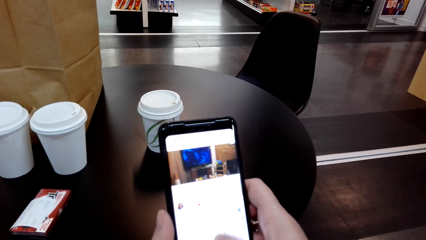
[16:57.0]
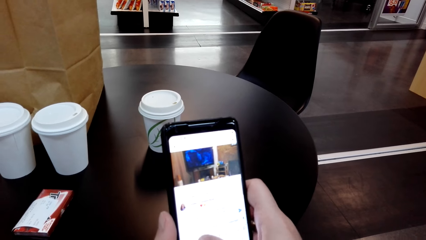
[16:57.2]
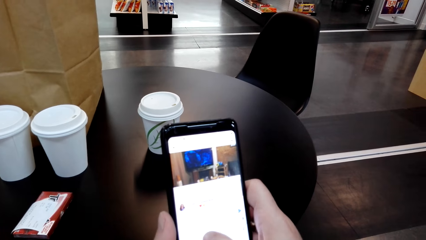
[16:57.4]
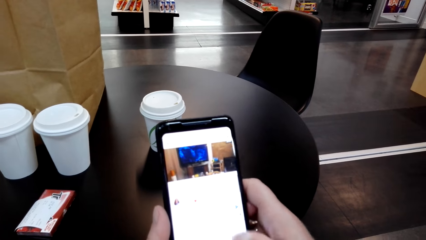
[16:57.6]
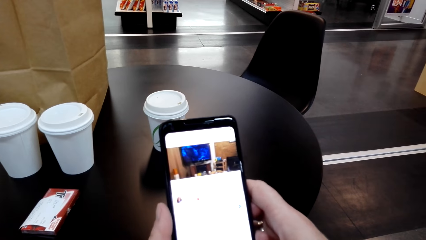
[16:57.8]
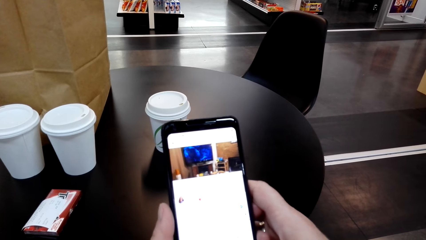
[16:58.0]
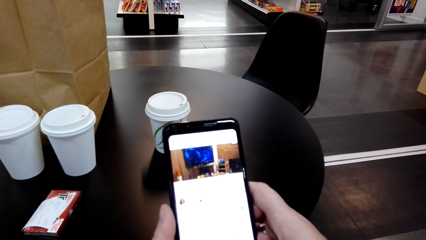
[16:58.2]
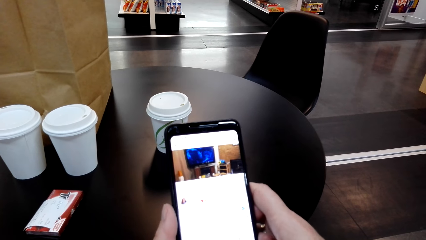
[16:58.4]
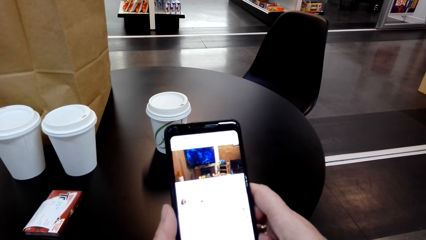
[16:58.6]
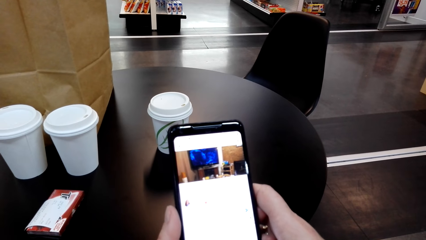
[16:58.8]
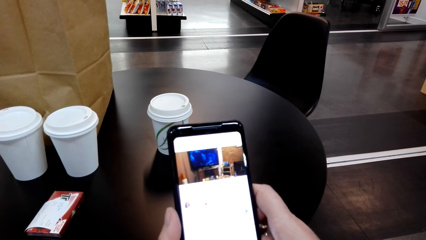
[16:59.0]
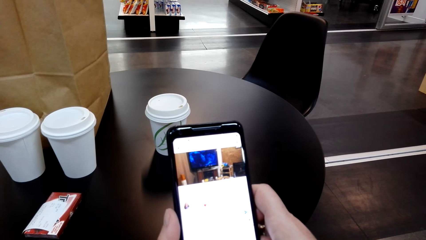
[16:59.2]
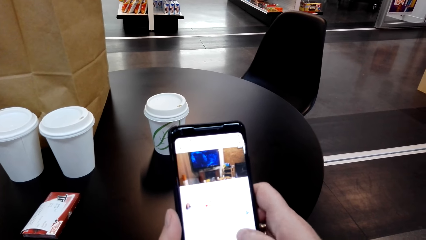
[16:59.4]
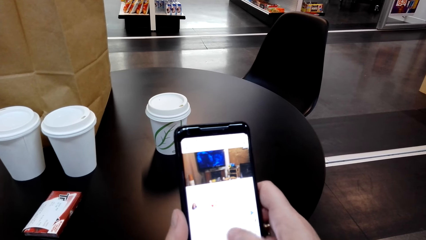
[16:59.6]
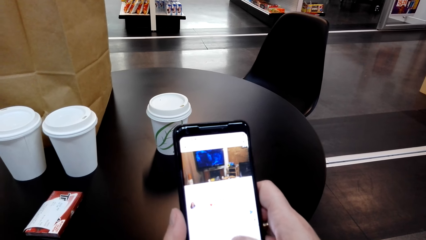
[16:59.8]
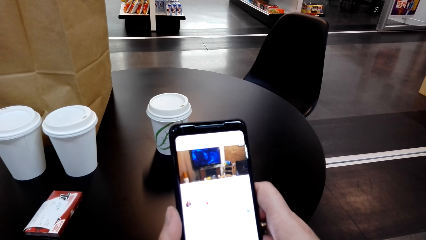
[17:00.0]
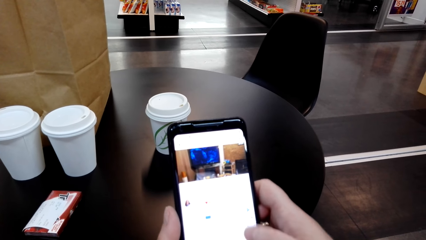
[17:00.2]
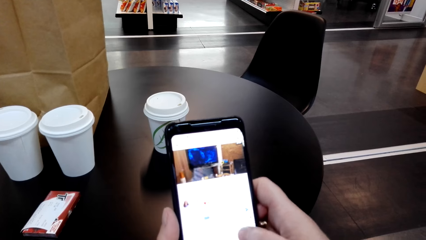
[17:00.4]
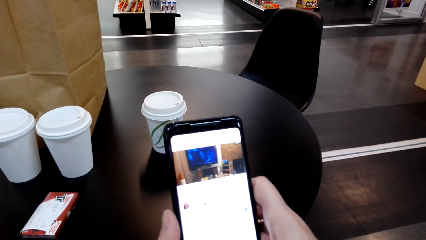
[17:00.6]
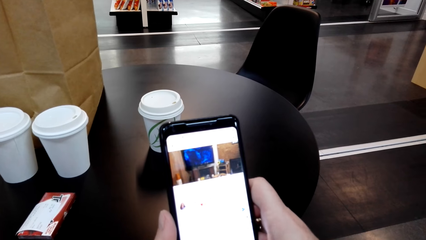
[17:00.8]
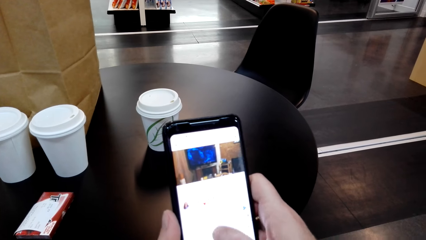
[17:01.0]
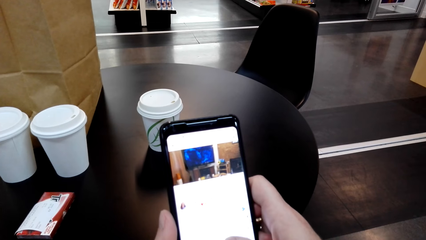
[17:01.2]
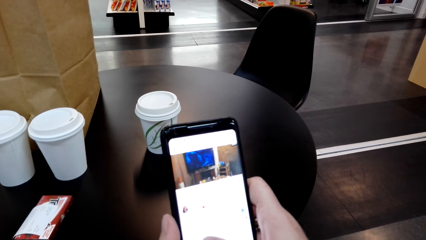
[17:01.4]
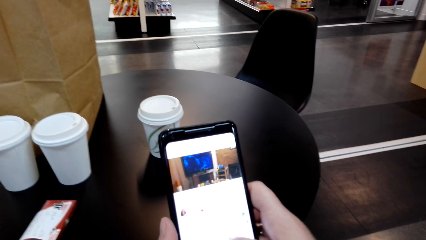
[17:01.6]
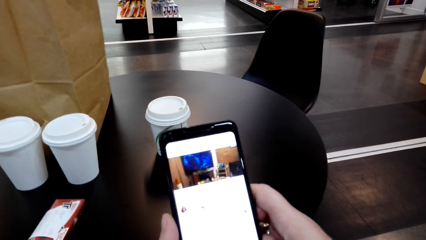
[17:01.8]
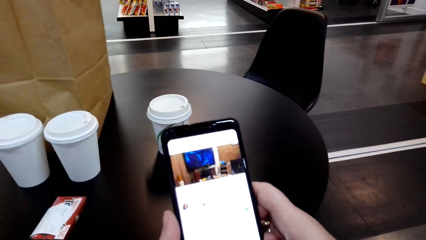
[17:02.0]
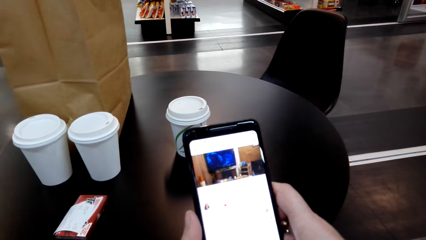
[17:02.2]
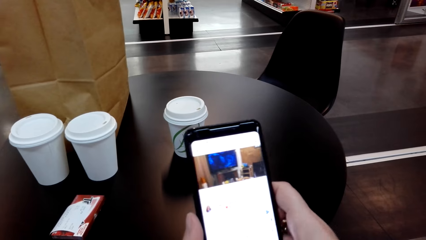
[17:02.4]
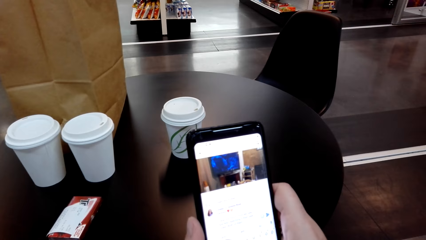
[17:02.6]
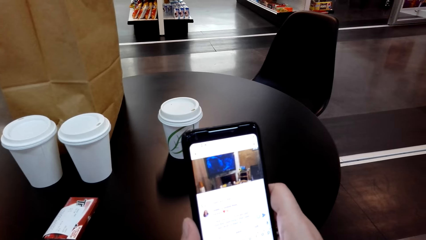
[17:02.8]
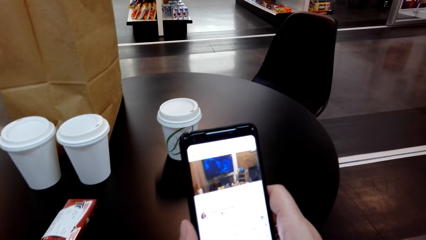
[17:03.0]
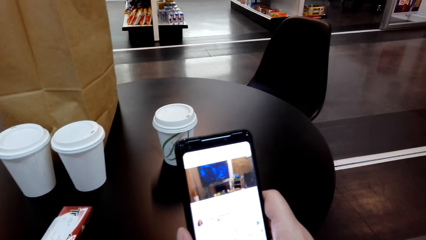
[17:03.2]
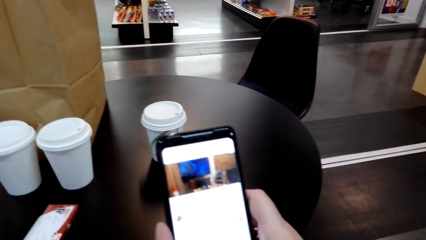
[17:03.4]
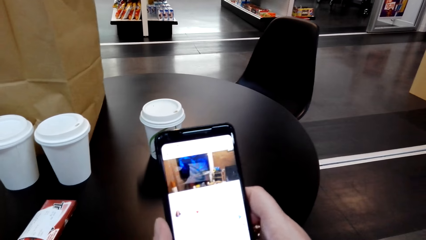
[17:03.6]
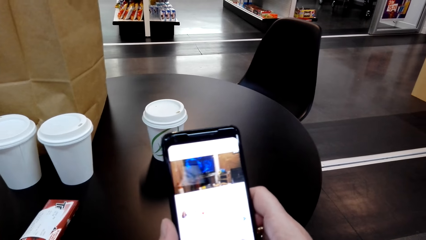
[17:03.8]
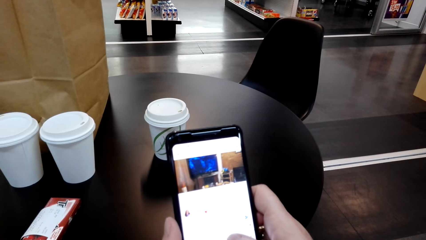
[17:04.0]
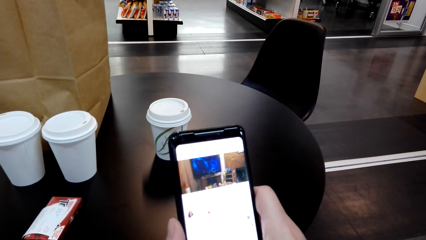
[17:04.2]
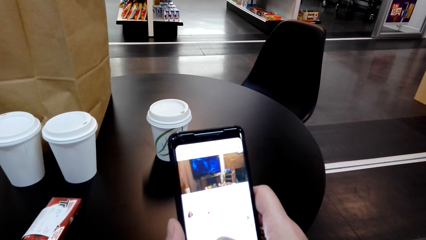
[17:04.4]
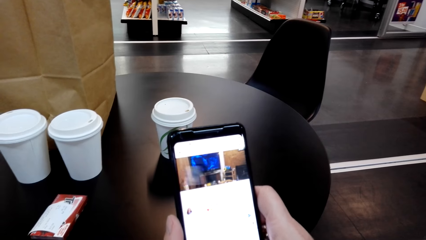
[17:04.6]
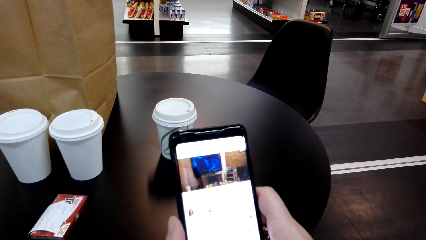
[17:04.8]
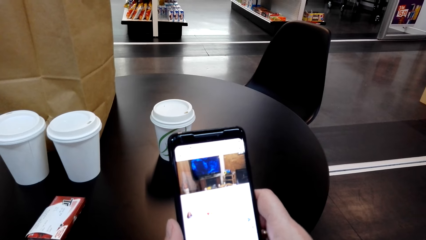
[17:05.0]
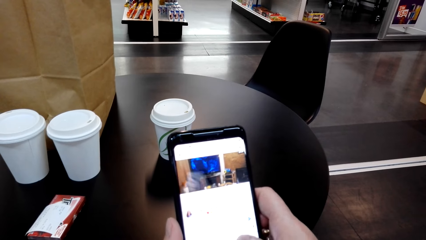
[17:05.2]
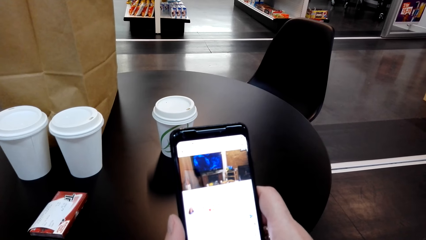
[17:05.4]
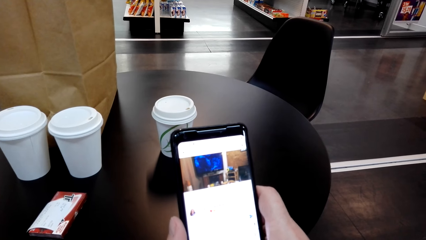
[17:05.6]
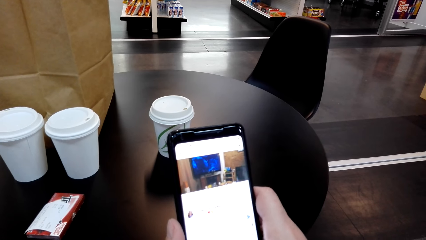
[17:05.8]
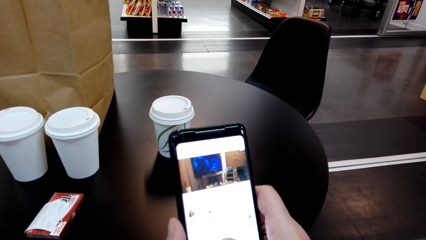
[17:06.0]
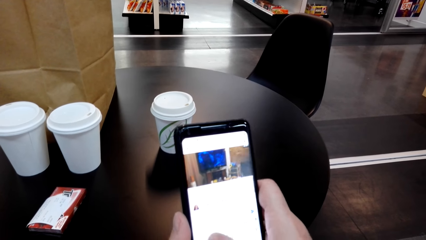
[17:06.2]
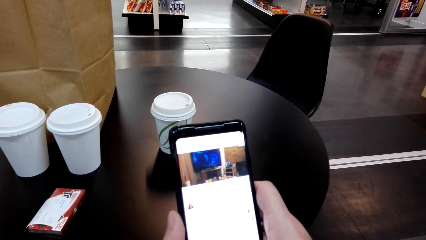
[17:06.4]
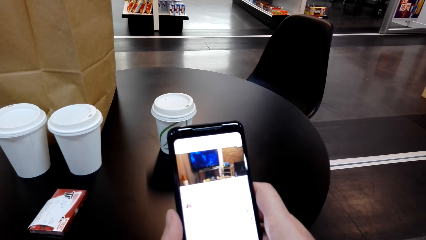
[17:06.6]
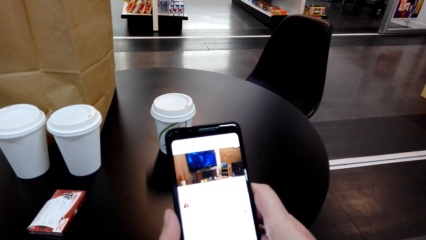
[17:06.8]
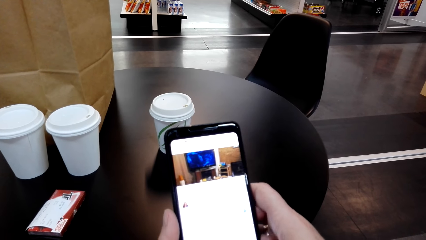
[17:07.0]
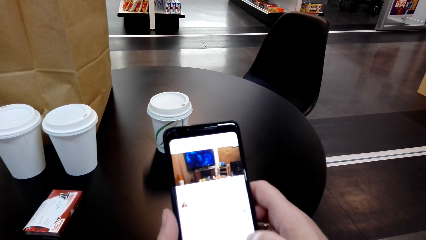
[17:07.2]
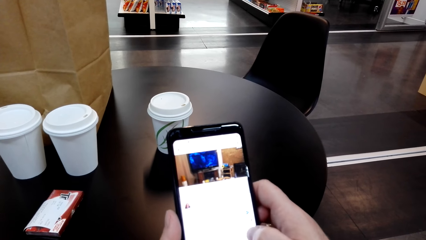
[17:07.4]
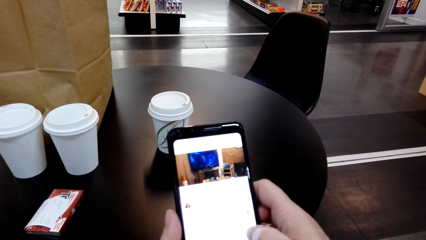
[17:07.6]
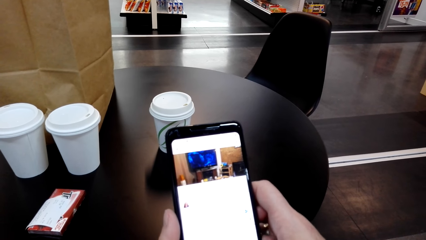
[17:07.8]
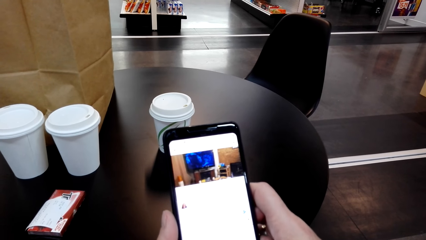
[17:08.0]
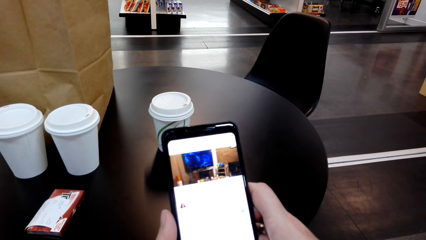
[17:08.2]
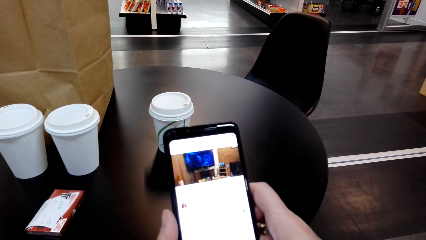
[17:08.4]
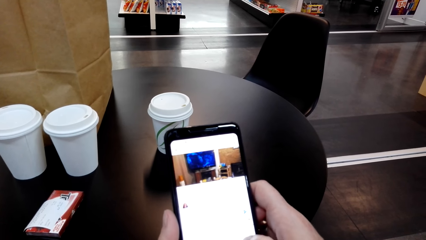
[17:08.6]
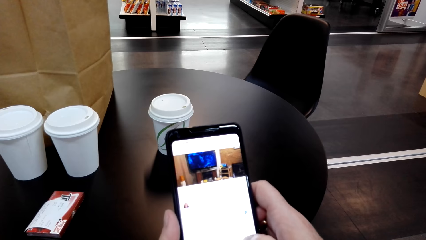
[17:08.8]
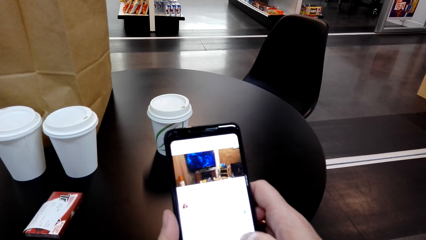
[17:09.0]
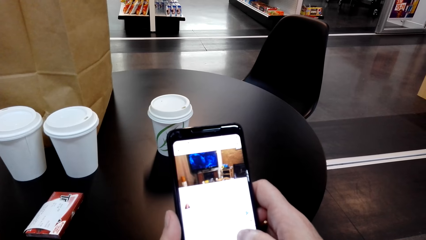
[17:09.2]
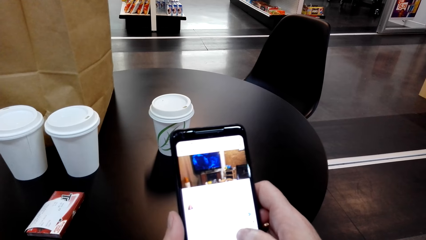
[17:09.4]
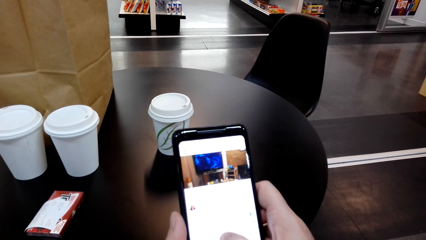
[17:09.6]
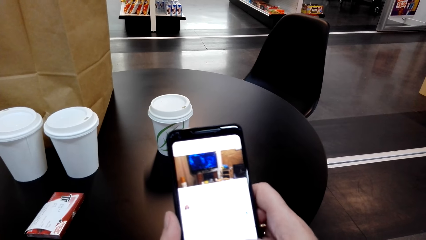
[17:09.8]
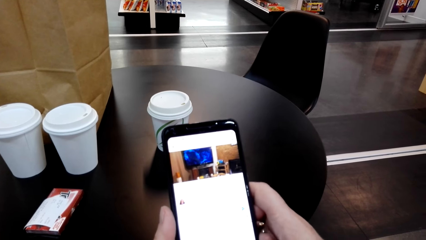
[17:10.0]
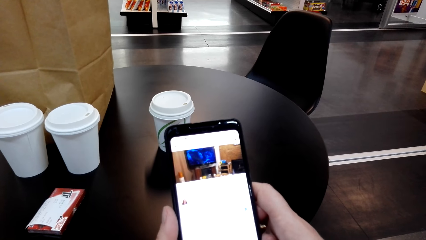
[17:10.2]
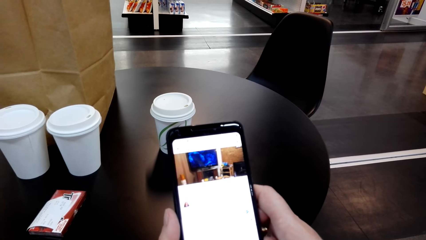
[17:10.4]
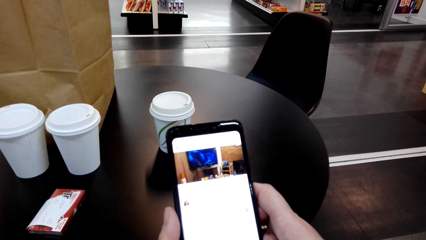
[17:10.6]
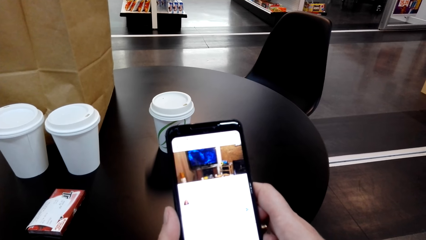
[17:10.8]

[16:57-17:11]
The camera wearer touches her phone's screen. They dial buttons on the phone's screen.

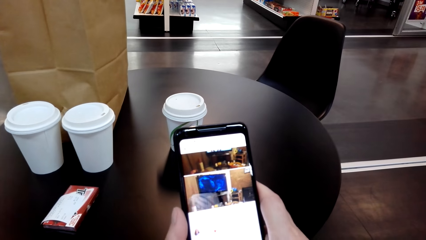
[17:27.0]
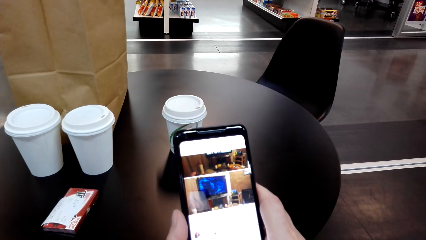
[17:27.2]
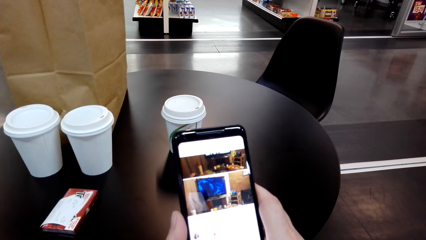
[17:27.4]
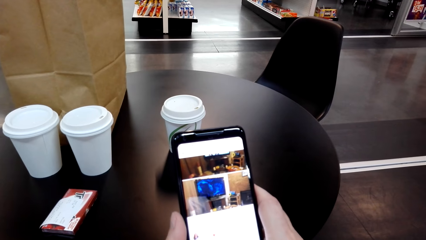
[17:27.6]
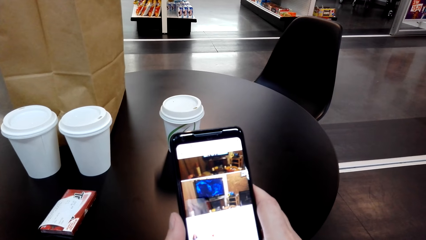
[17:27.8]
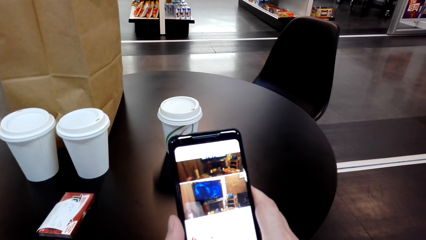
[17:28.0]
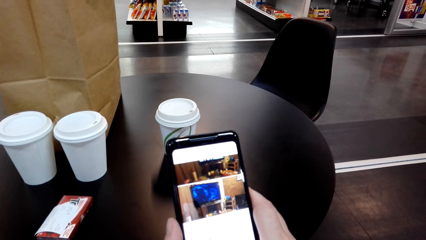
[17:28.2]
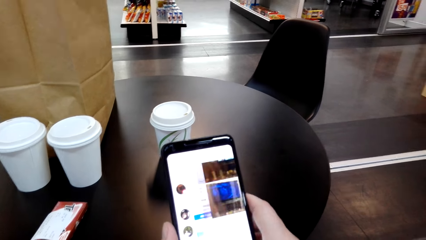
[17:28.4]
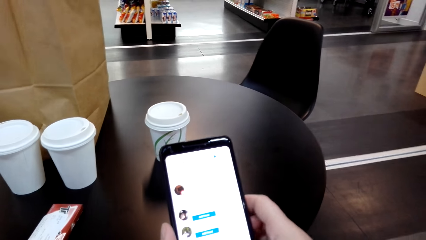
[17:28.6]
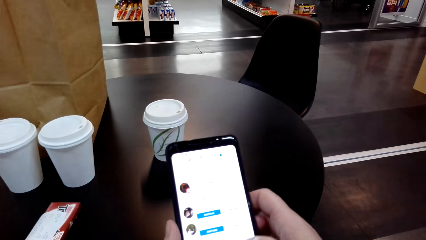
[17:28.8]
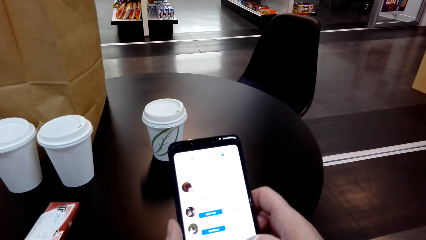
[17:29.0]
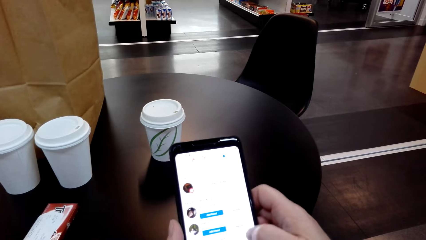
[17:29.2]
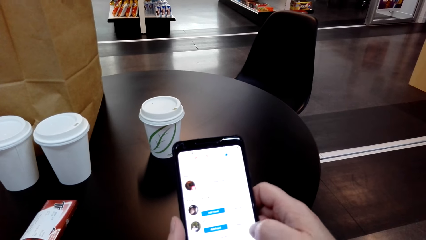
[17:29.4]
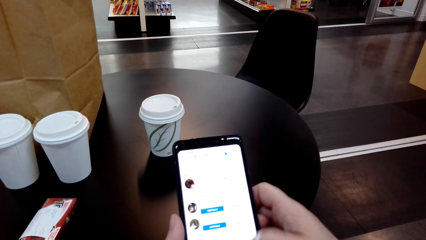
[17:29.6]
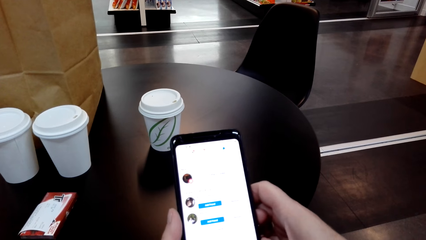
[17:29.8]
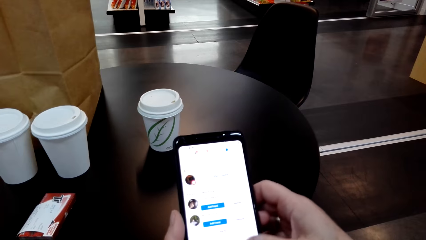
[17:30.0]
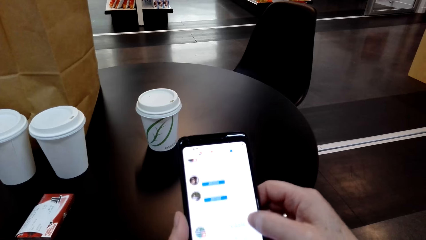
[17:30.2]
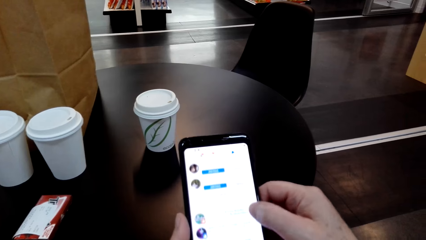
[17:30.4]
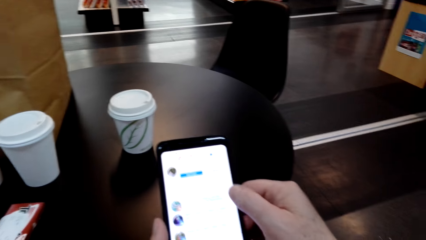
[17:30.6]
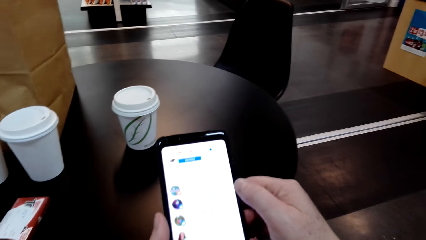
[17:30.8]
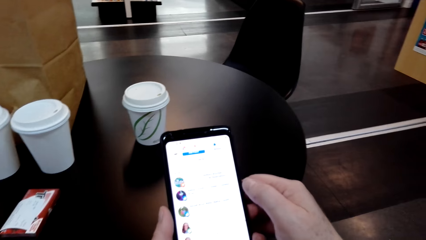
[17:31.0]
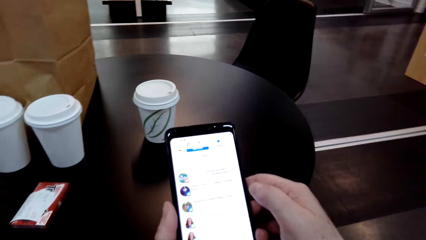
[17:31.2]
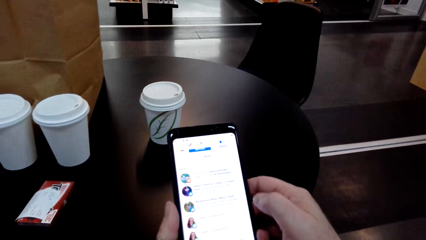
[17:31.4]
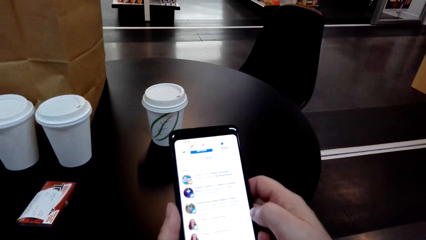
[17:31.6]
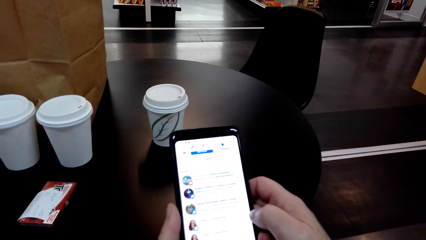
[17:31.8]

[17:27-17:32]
The camera wearer looks at her phone. They flip through her phone.
